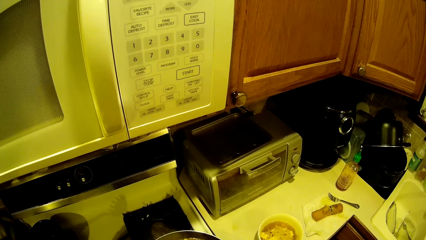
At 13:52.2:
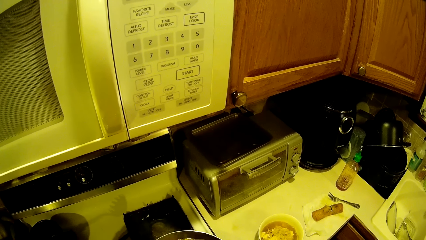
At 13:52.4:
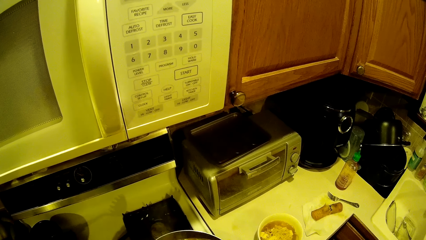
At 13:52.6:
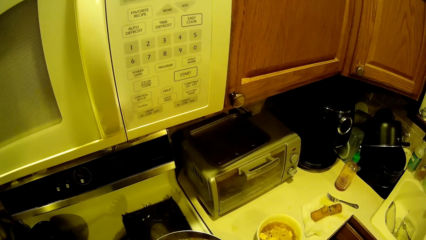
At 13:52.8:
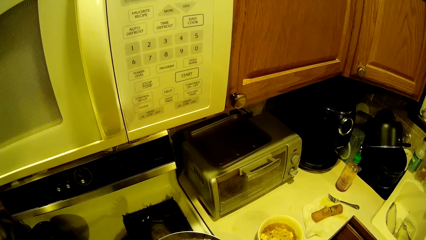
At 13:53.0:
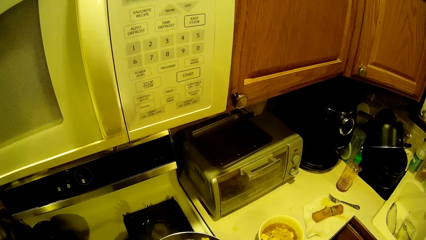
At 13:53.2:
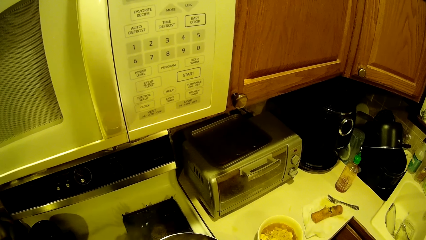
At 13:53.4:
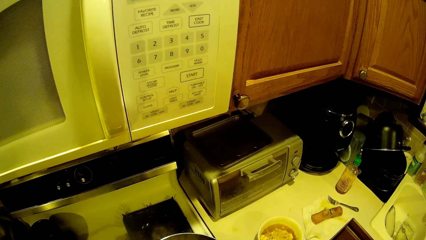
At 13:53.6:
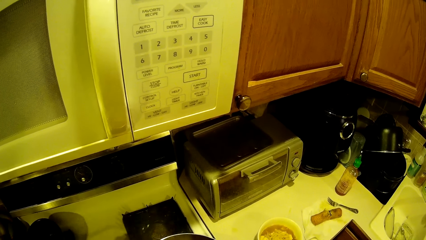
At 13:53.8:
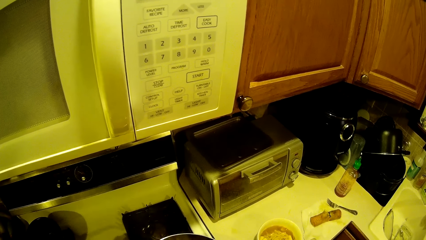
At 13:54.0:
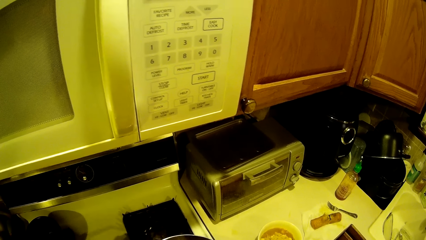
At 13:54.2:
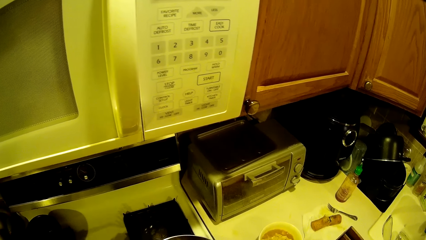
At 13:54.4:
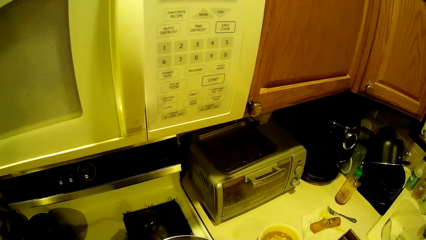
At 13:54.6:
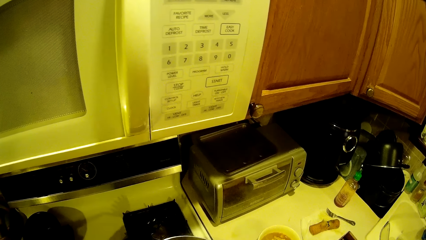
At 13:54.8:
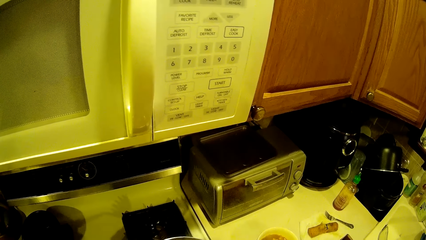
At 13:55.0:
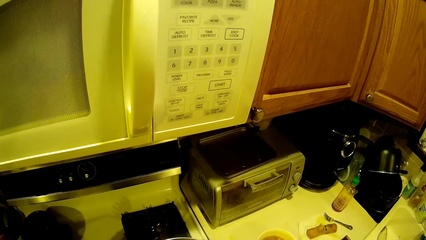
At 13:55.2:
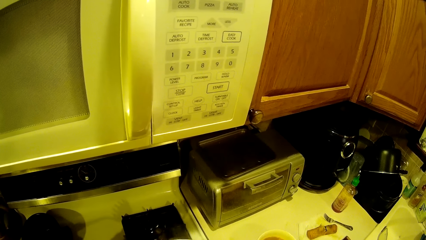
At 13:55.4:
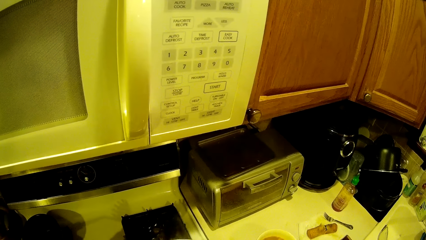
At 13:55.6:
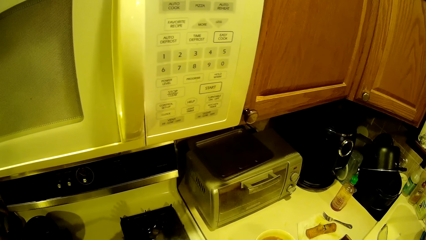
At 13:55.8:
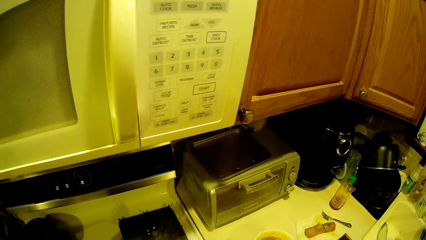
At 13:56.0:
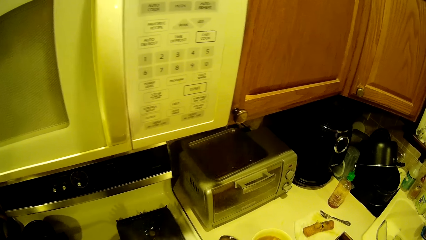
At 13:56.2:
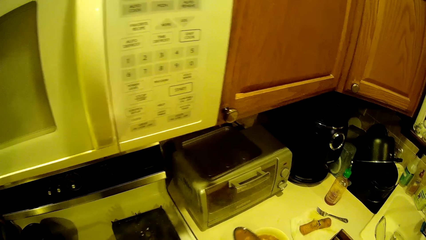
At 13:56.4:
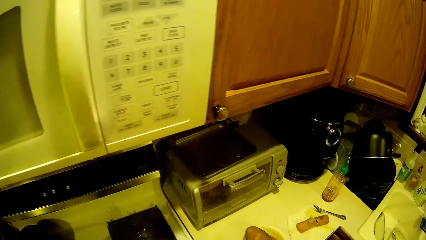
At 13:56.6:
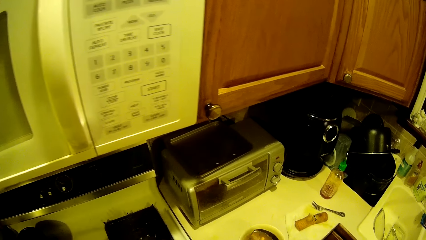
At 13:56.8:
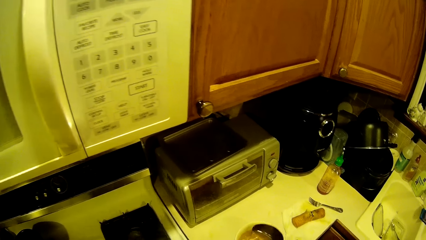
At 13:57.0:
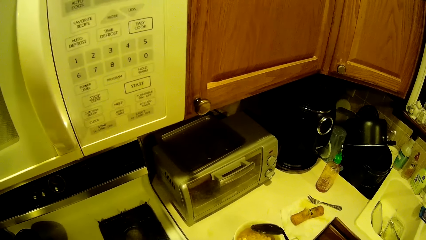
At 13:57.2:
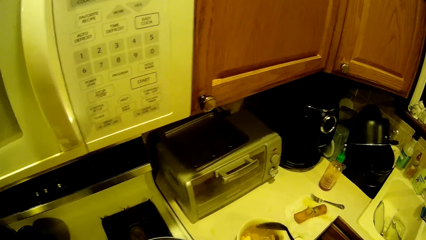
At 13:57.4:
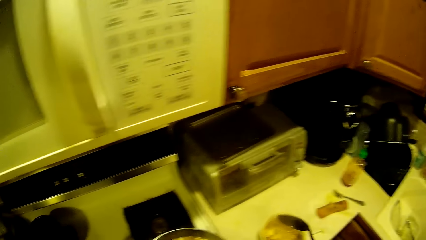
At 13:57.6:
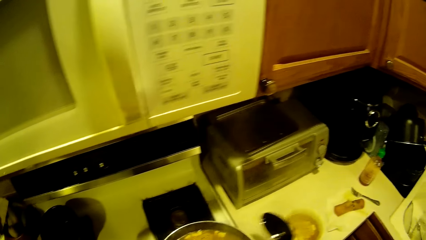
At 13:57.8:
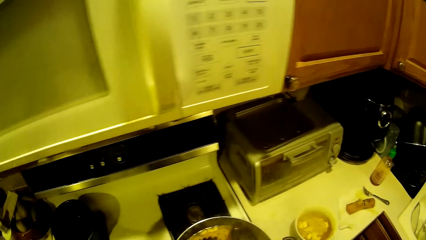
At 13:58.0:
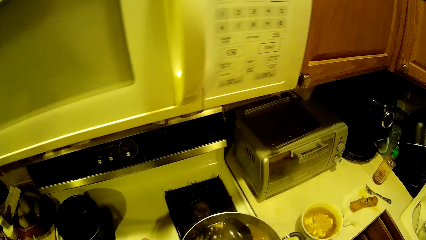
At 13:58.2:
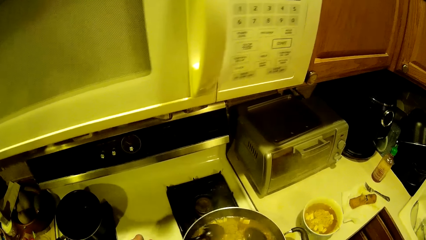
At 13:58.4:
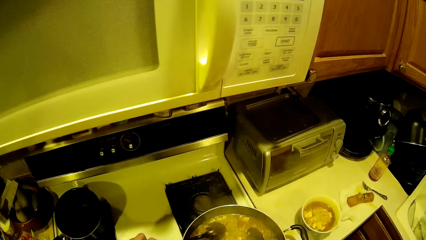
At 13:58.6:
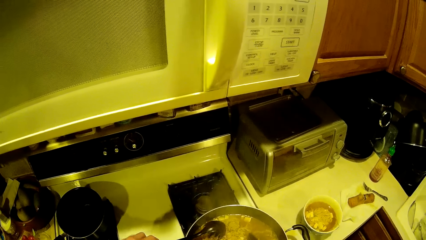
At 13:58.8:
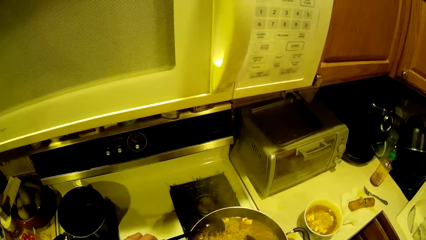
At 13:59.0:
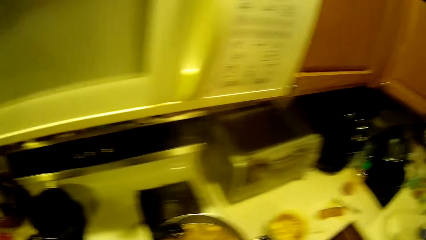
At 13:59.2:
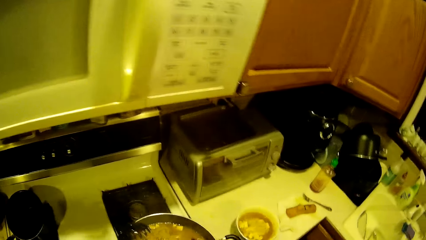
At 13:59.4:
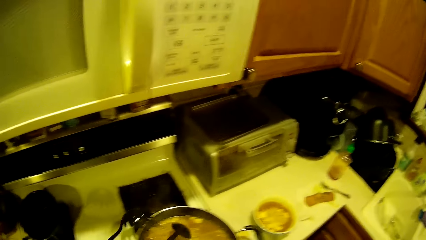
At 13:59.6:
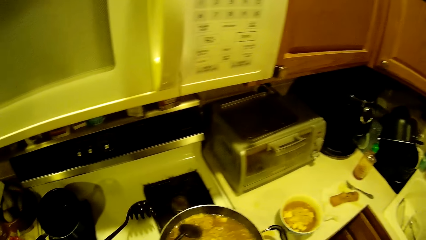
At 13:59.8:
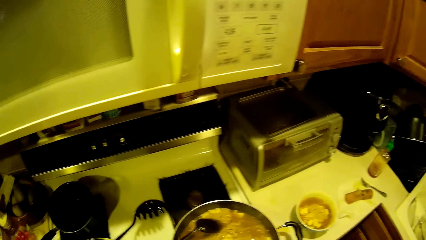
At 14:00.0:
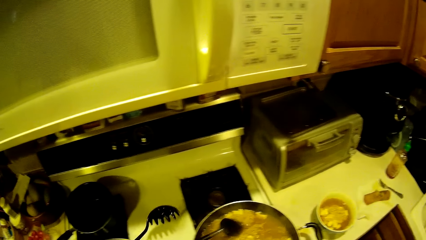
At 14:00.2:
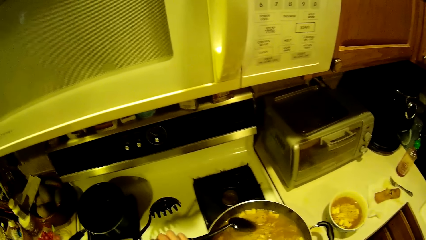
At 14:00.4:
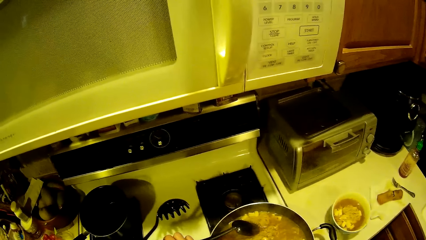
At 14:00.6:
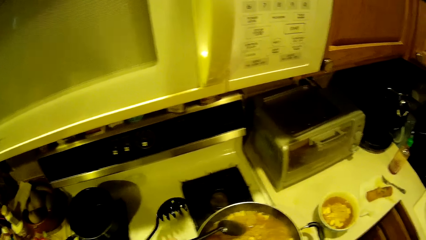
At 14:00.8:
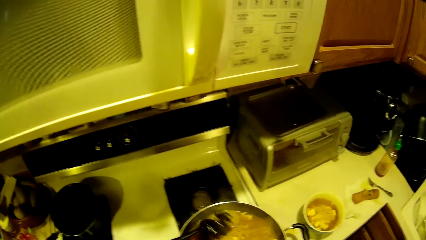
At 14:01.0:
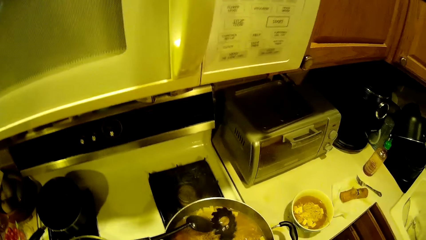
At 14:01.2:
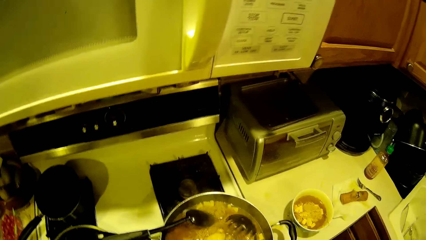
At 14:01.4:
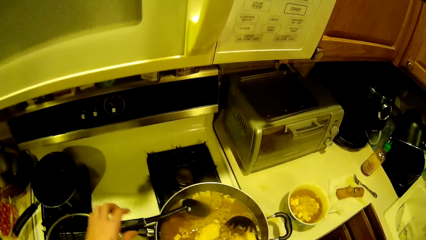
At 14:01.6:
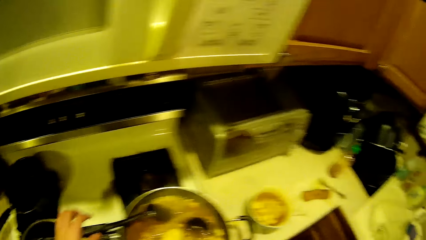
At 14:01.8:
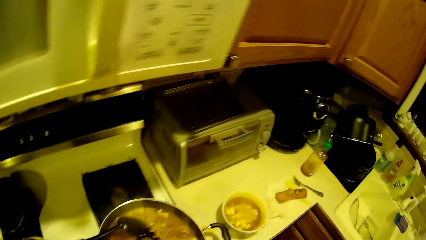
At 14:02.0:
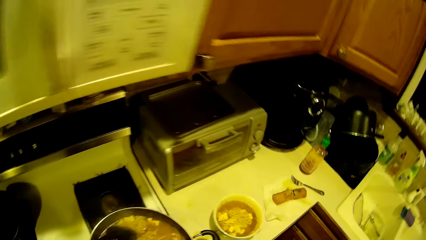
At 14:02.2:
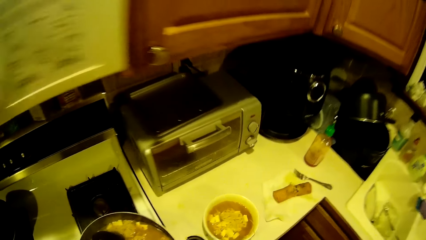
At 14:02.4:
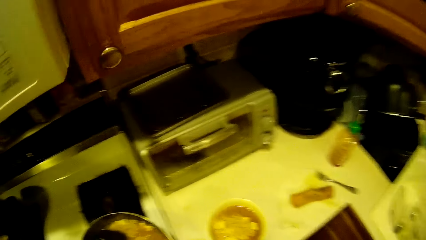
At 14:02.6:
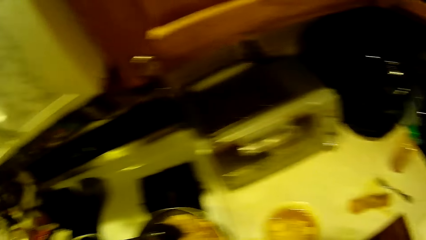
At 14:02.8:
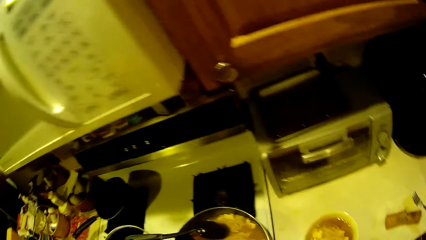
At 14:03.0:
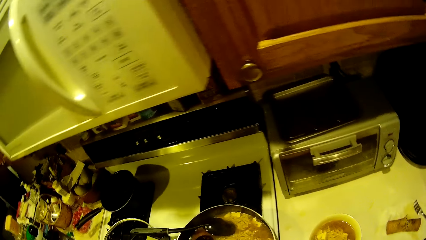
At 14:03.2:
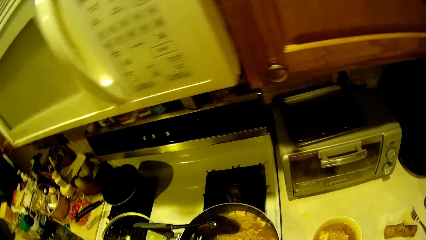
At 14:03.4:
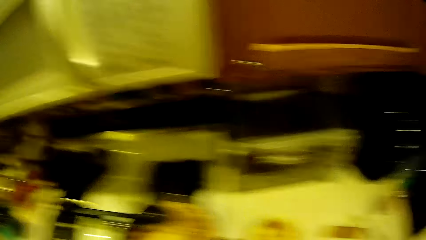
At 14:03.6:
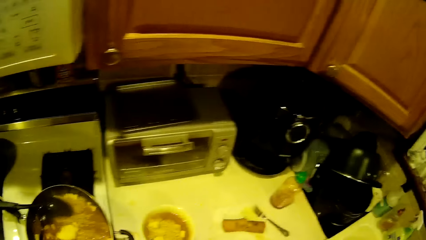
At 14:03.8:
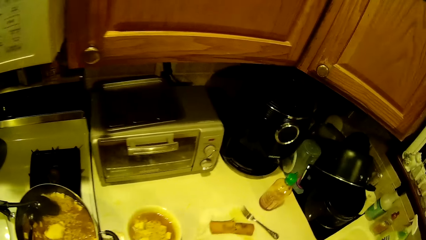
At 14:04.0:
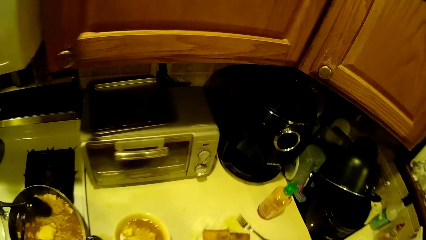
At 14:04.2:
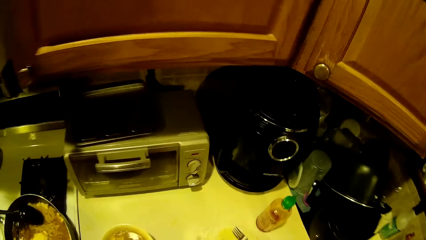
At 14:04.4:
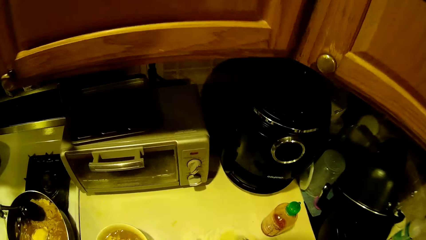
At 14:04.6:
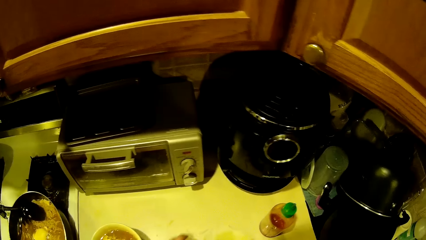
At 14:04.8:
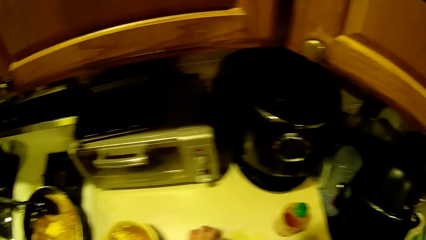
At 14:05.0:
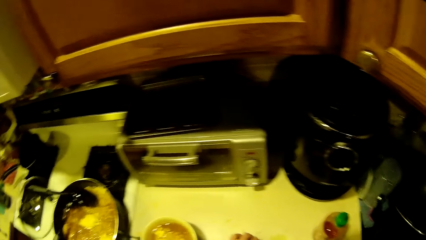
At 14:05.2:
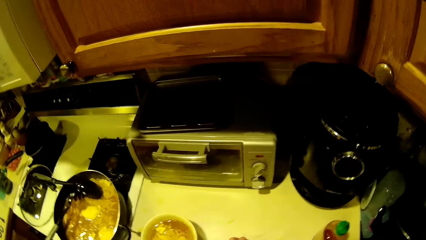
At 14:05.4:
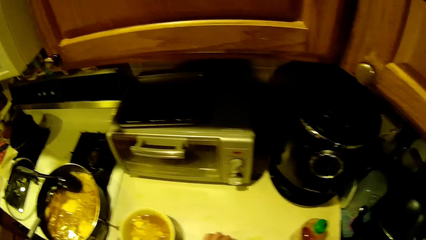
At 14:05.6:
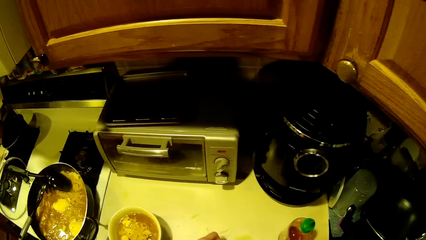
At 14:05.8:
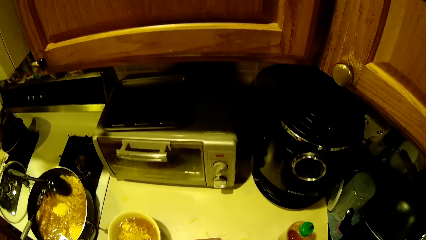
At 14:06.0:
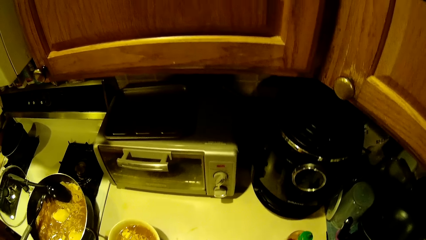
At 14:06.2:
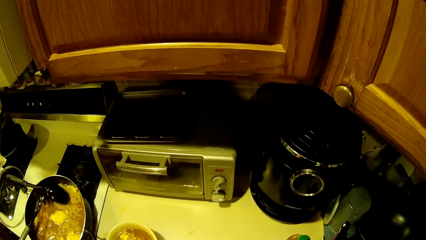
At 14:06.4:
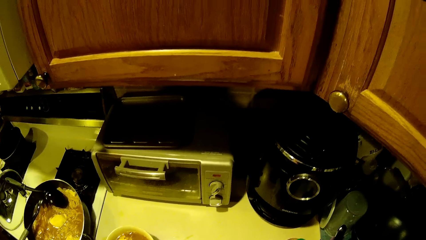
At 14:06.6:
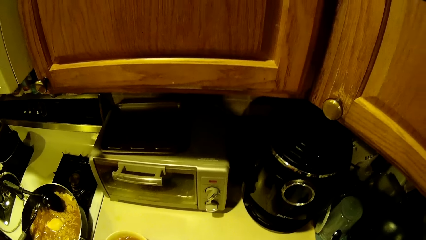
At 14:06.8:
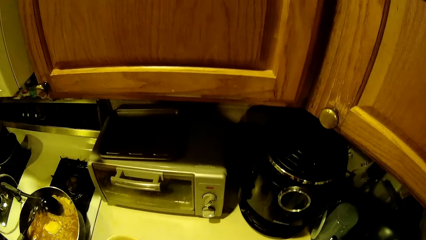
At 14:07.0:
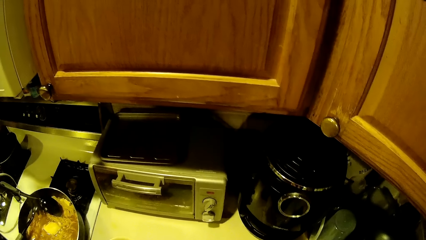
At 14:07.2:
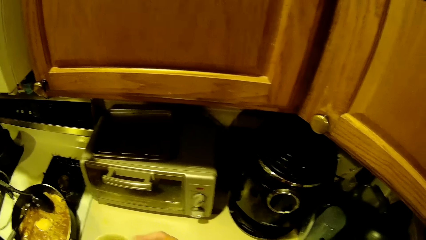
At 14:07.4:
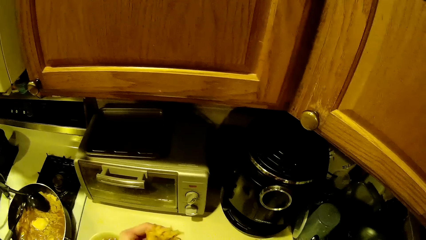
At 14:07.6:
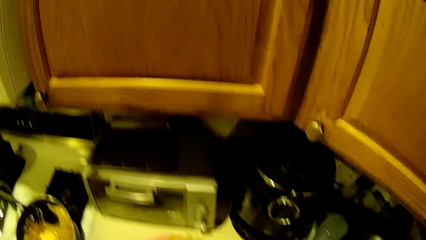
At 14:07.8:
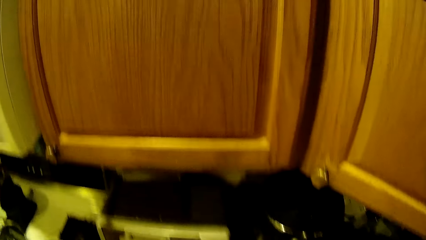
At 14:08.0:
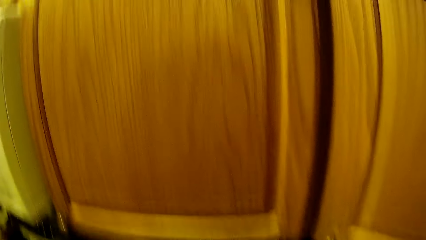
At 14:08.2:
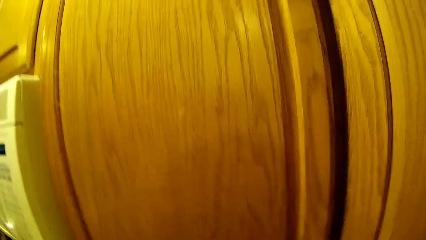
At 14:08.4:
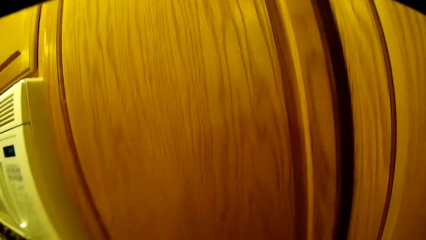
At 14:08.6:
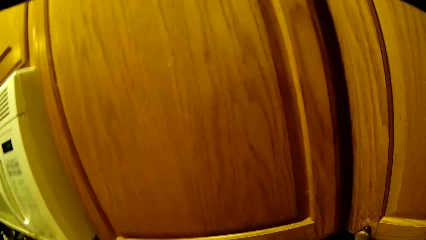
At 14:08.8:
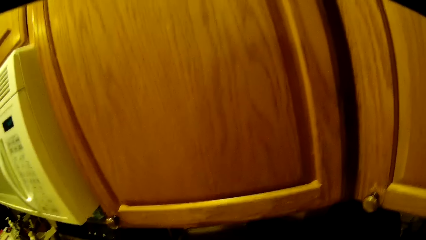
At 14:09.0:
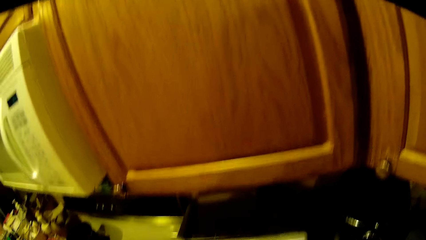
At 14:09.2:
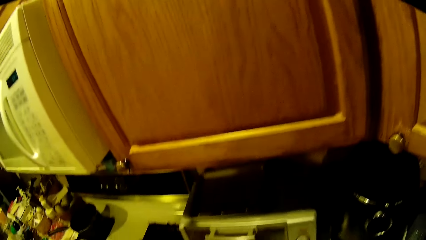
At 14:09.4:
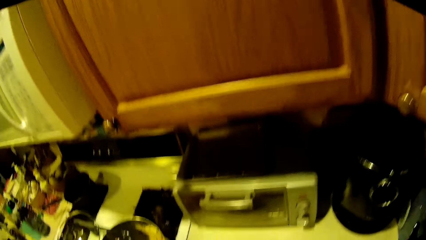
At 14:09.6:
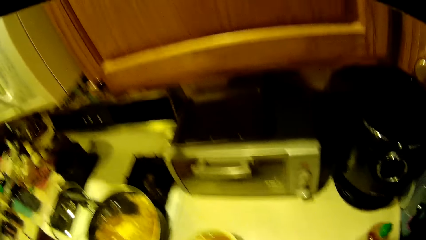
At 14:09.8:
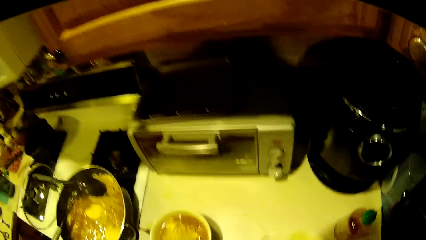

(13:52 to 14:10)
The camera wearer serves noodles from the fry pan into the plate on the kitchen counter top with the stir spoon in his right hand. He swaps the position of the stir spoon in his left hand from the left to the right side of the frying pan. He drops the stir spoon in his right hand in the fry pan. He swaps the position of the spoon in his left hand from the left to the right side of the frying pan. He drops the stir spoon in his right hand in the fry pan. He interacts with a fork on the kitchen counter top with his right hand.
